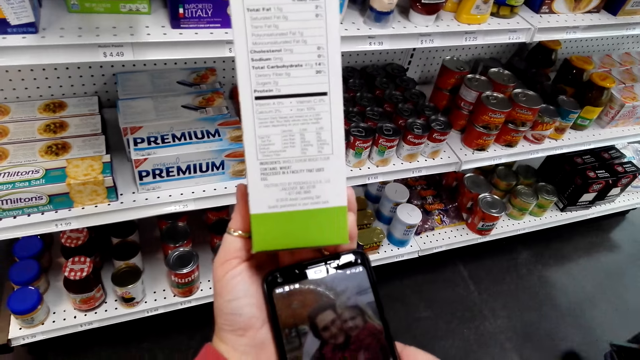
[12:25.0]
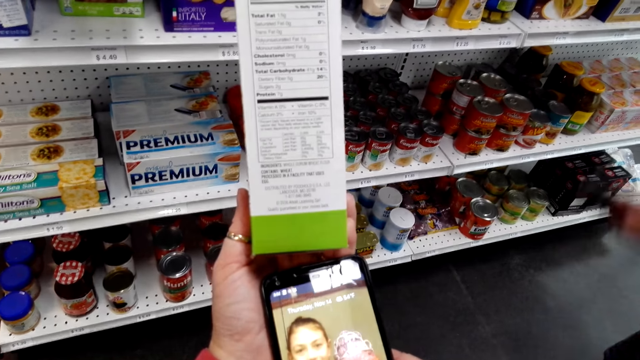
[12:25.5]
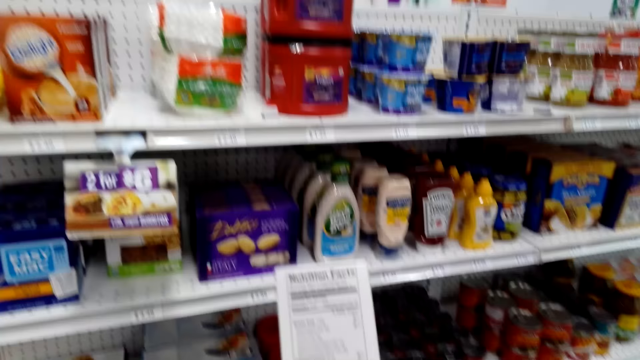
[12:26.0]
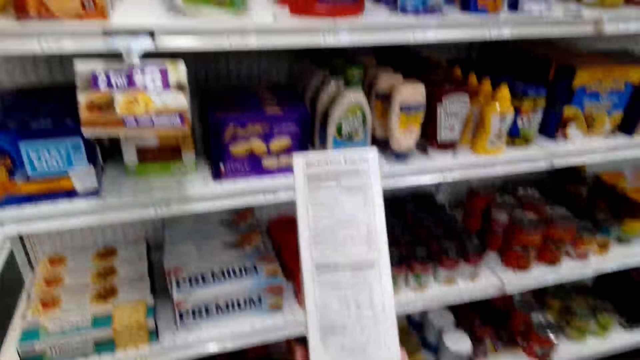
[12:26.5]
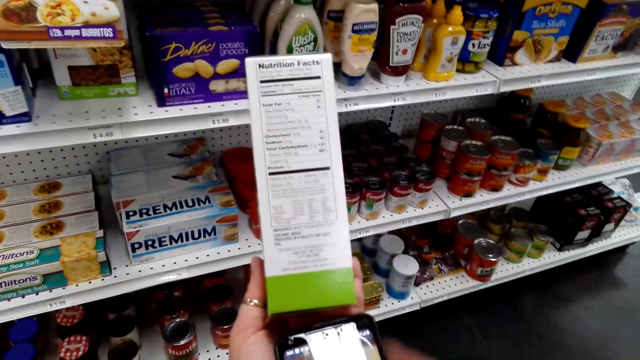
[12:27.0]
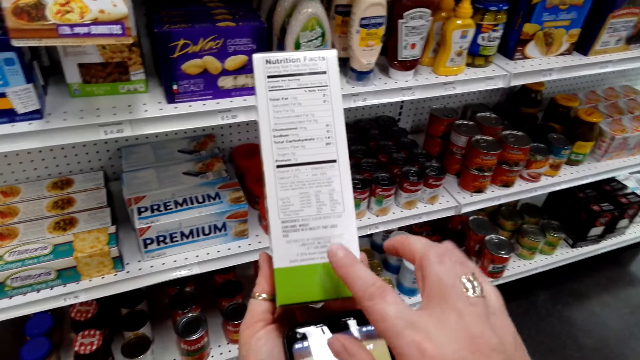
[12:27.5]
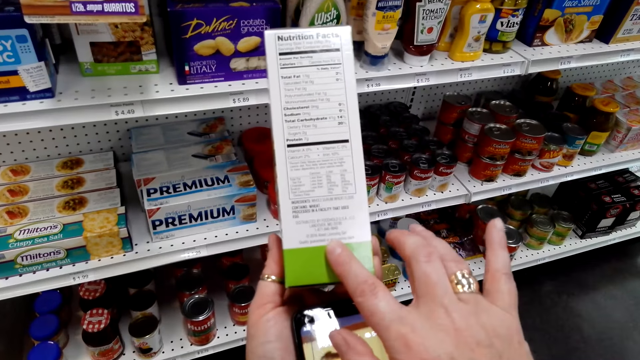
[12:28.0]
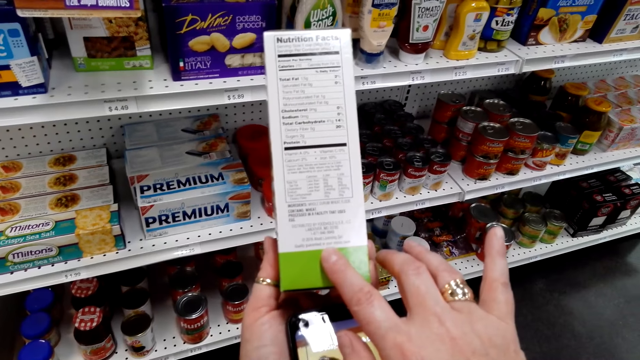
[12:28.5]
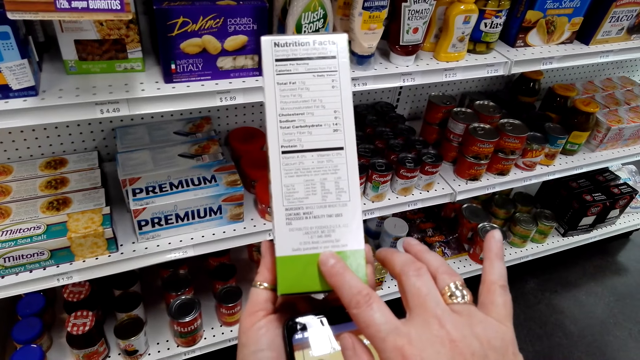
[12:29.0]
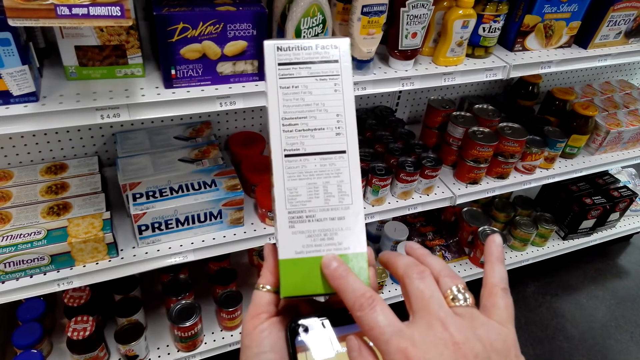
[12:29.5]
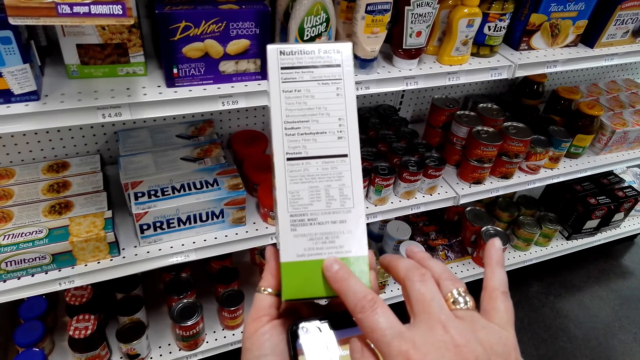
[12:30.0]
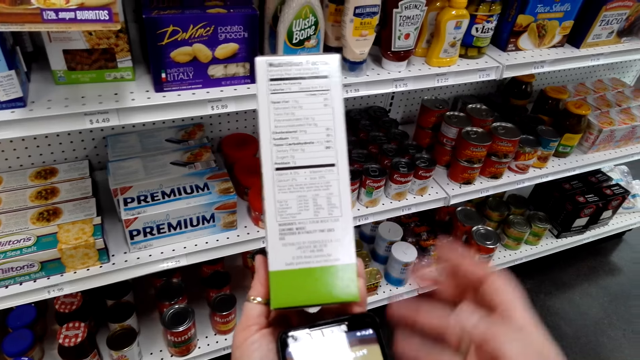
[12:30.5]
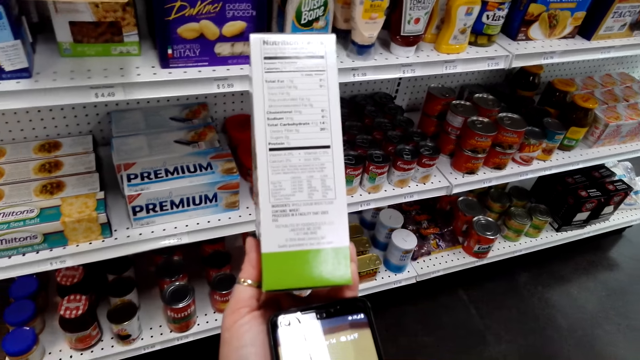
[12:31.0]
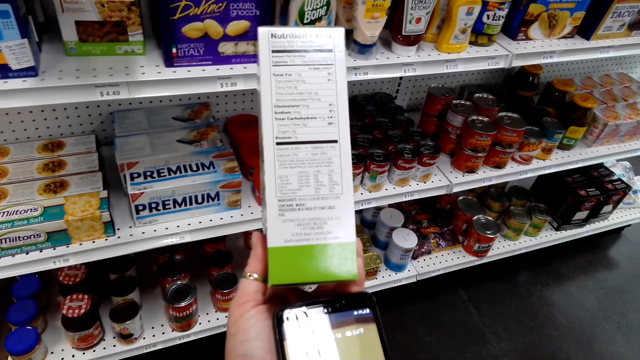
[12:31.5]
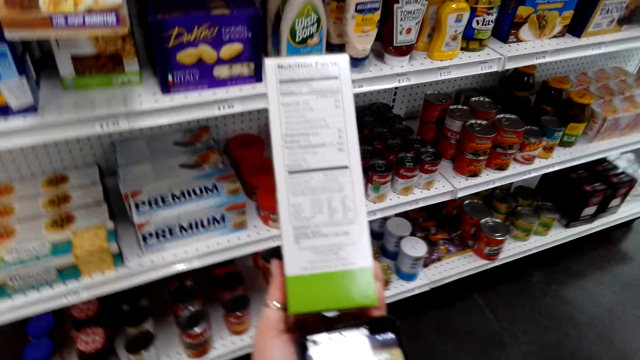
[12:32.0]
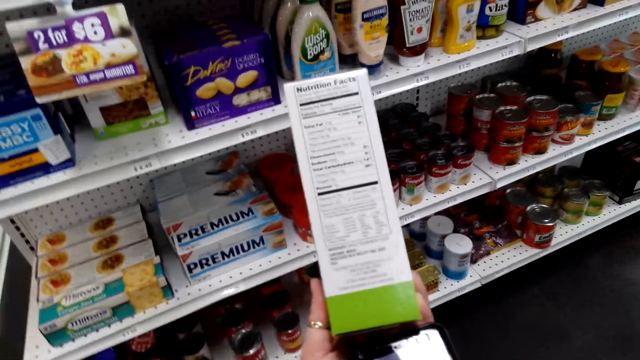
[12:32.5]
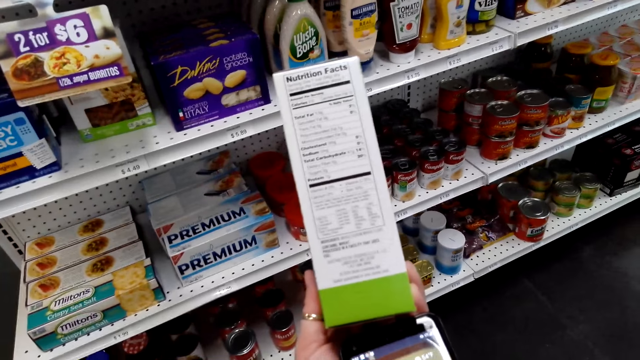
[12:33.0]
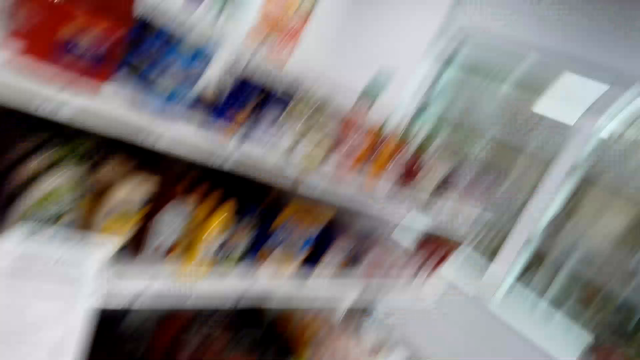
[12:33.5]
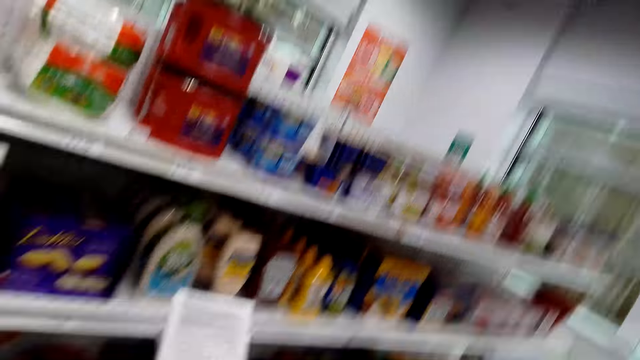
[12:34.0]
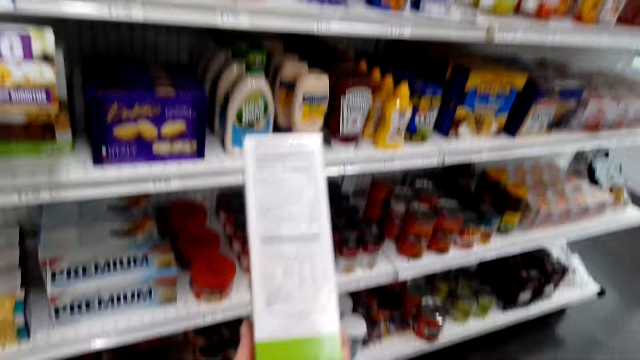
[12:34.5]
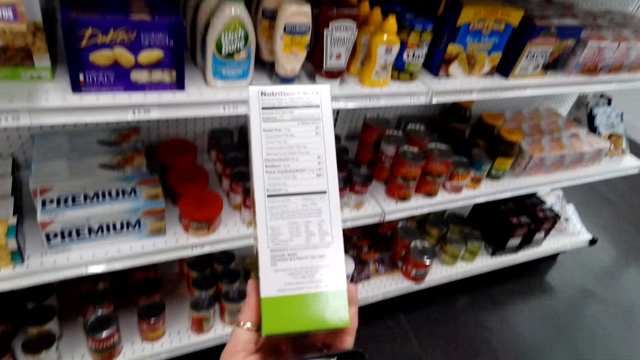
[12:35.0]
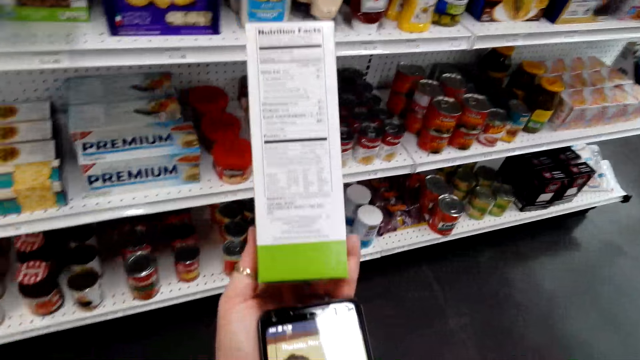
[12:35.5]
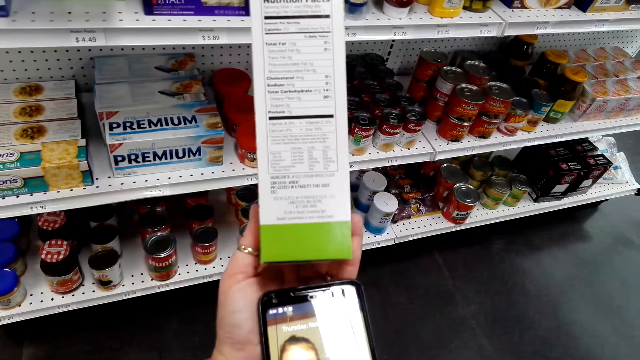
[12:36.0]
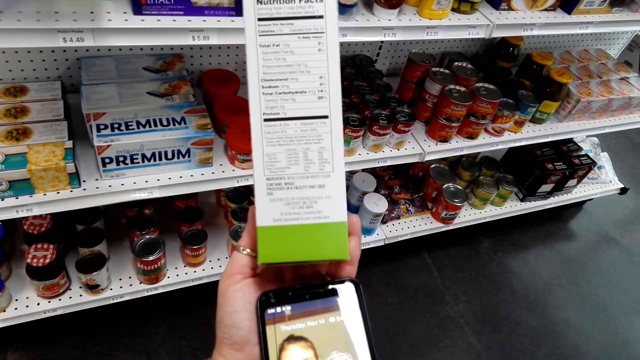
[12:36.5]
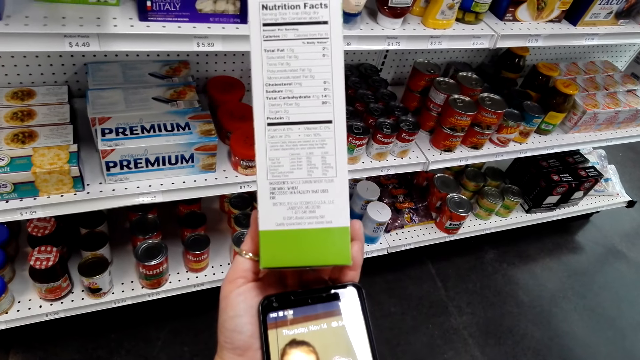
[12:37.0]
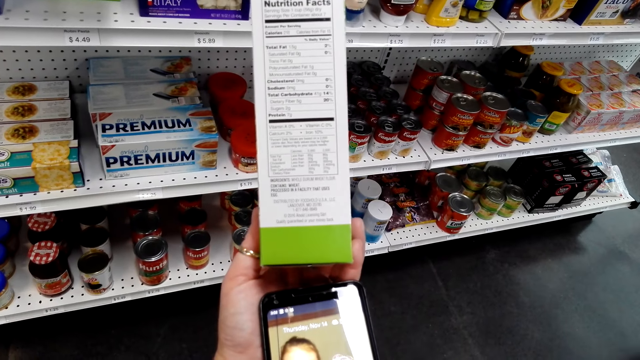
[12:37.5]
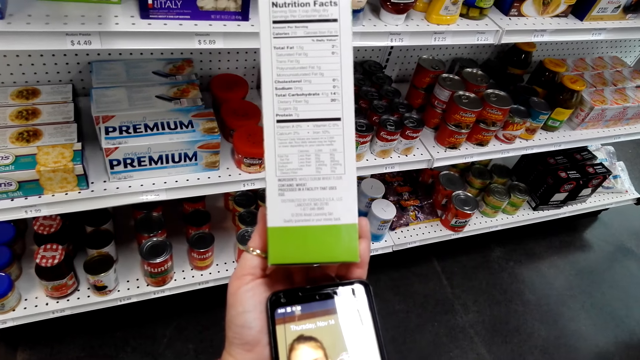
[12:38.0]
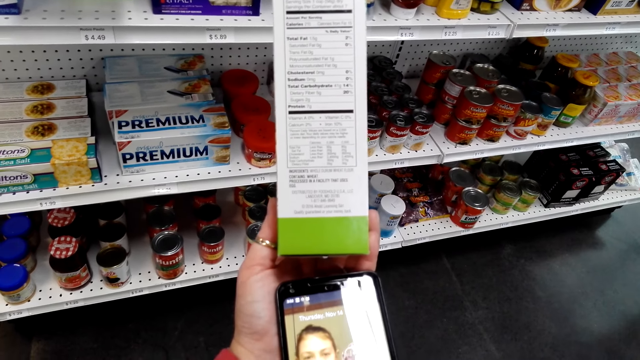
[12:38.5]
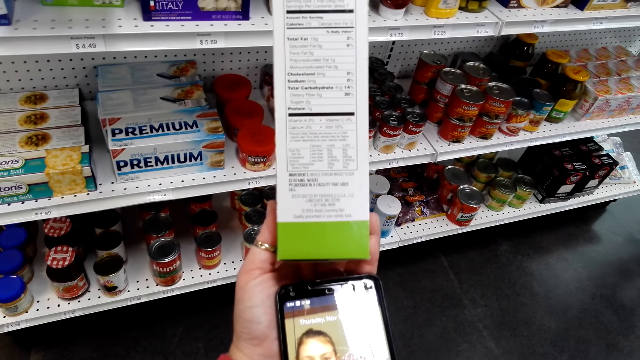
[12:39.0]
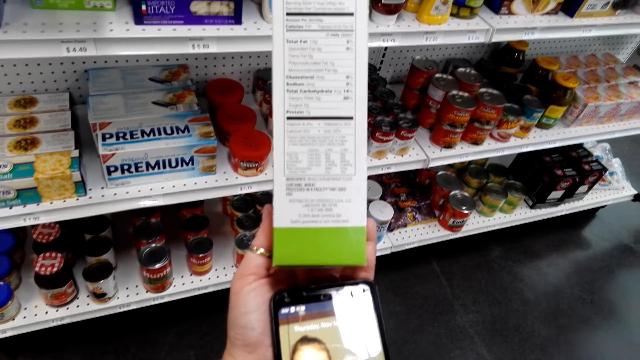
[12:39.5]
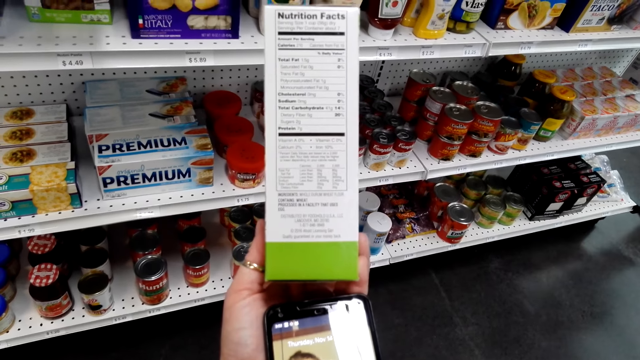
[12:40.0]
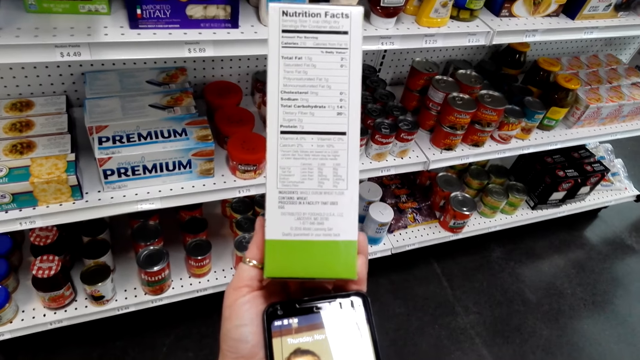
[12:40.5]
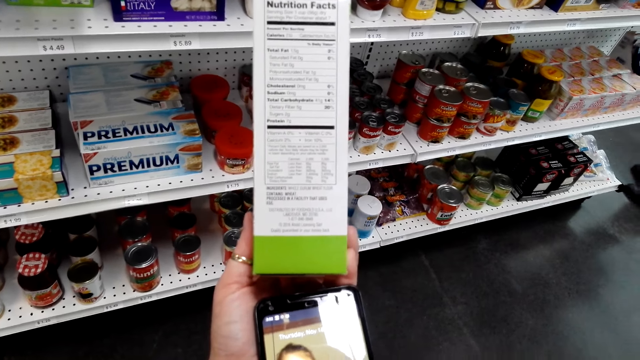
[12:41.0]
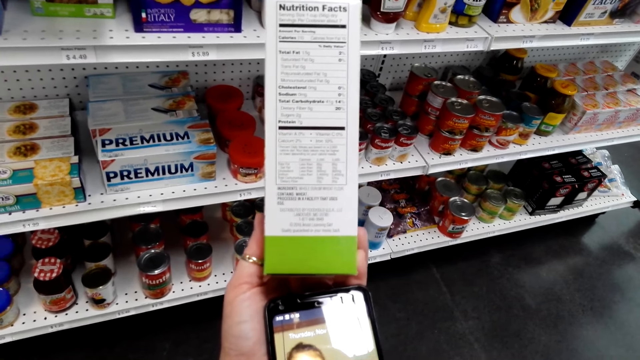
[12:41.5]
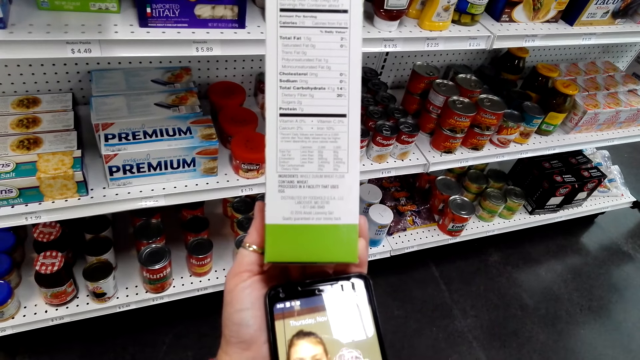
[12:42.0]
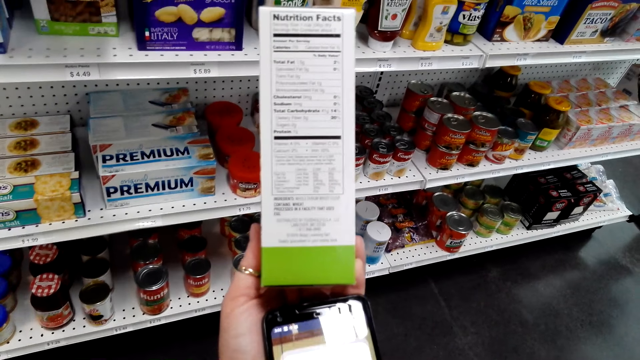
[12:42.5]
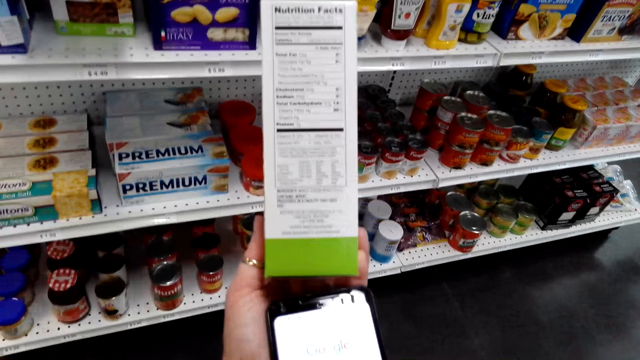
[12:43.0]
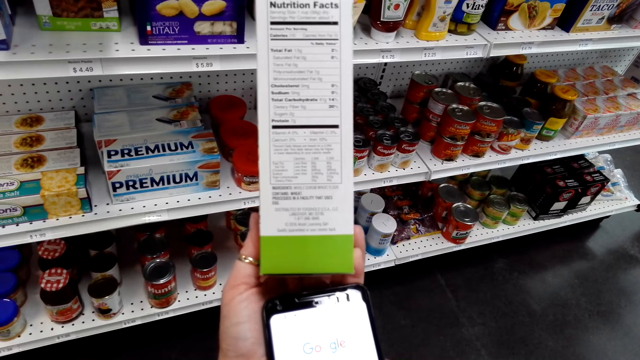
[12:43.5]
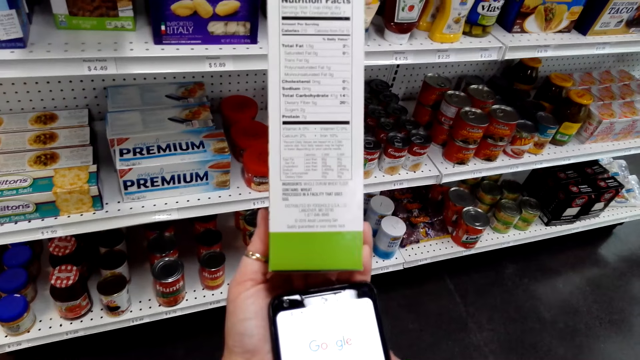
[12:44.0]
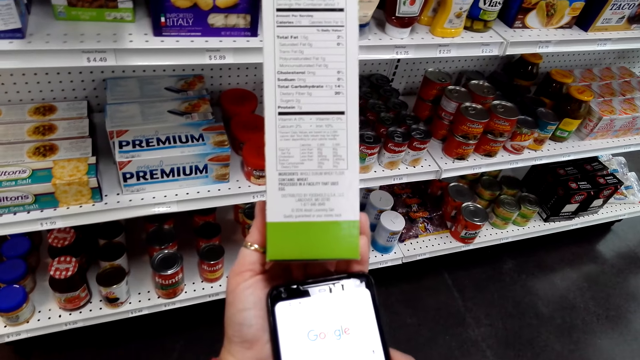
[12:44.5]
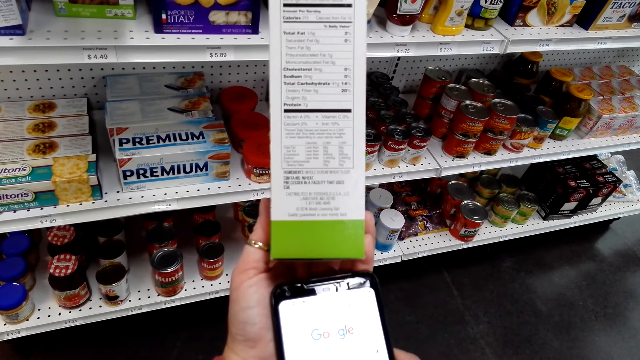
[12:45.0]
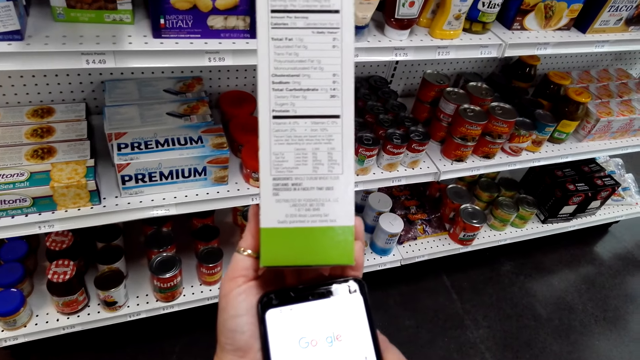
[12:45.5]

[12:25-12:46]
The lady raises her phone. The camera wearer stares at the box. She touches the box in hand. She reads the box. She removes the right hand from the box. She raises her hand to something. She looks around. She stares at the box. She uses her phone. She scrolls the phone. She speaks.
